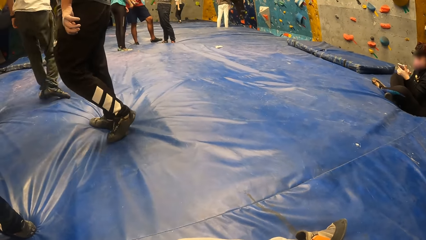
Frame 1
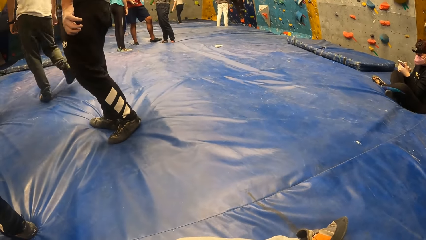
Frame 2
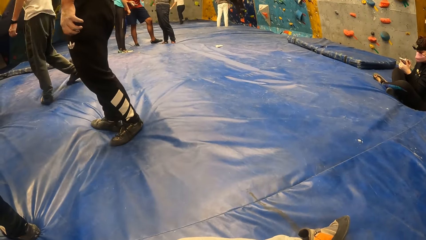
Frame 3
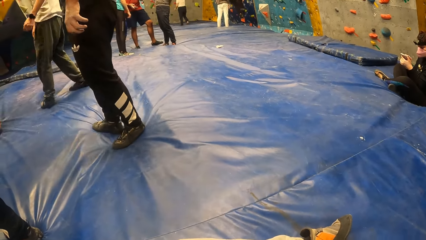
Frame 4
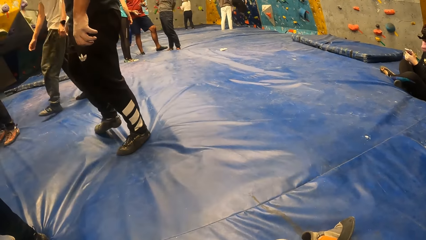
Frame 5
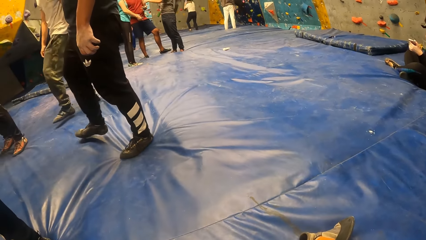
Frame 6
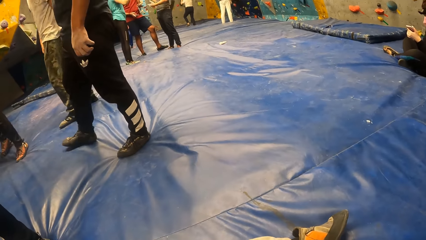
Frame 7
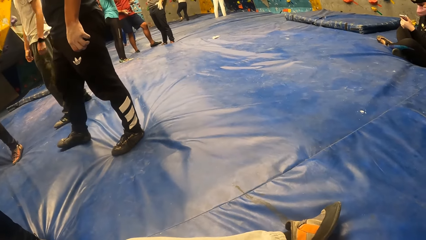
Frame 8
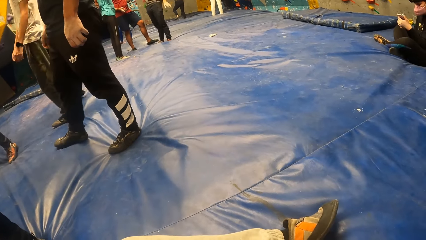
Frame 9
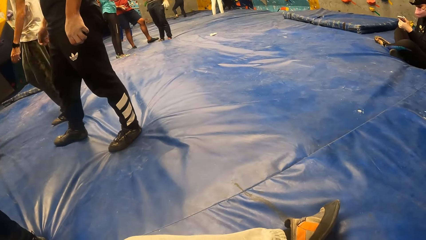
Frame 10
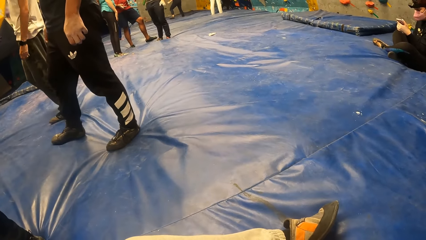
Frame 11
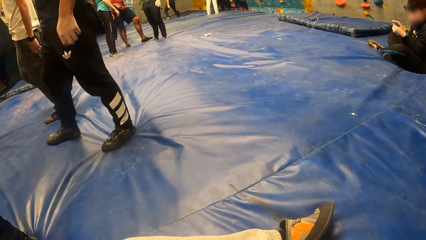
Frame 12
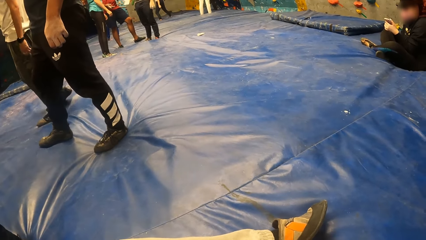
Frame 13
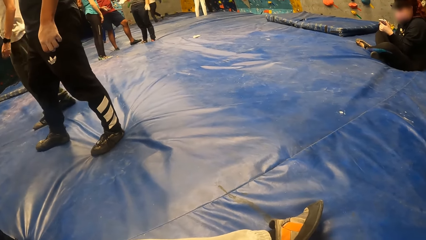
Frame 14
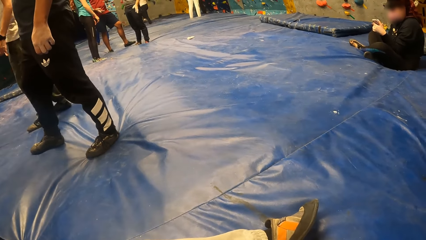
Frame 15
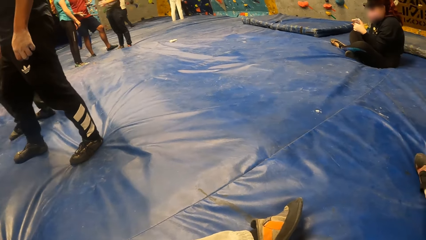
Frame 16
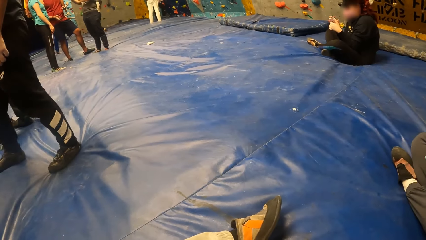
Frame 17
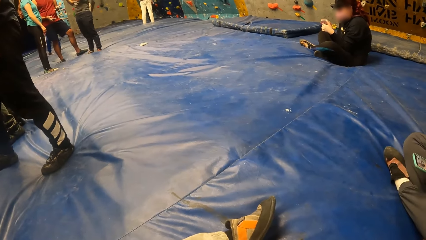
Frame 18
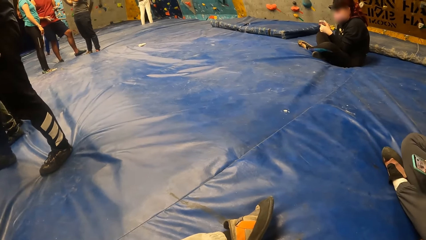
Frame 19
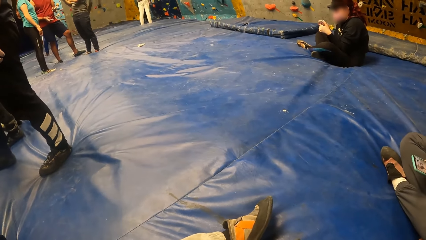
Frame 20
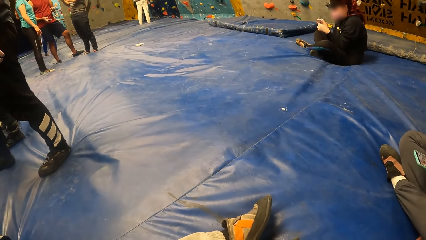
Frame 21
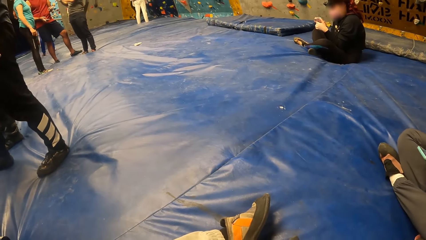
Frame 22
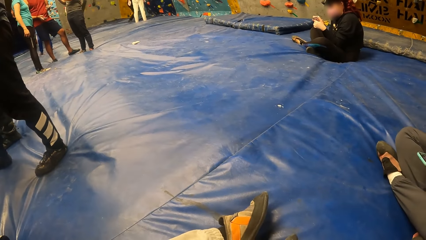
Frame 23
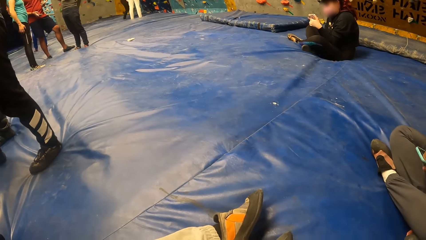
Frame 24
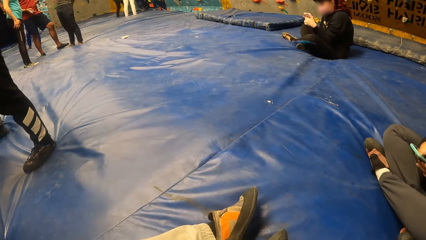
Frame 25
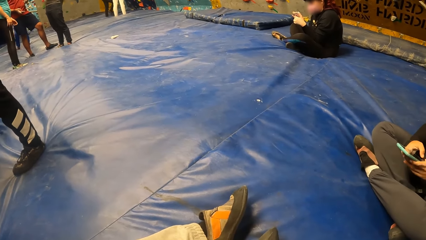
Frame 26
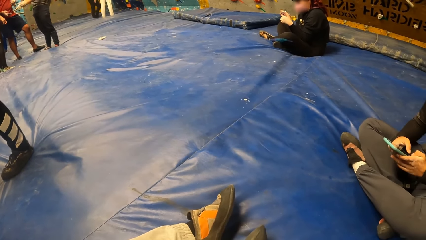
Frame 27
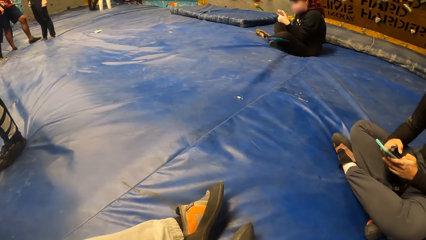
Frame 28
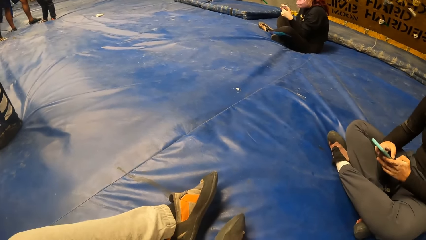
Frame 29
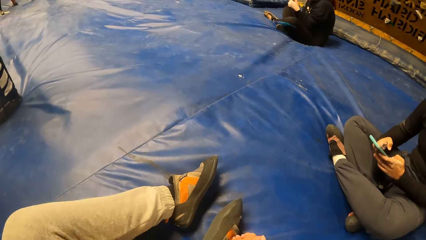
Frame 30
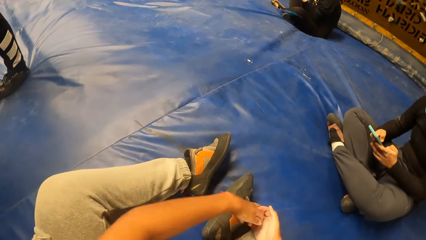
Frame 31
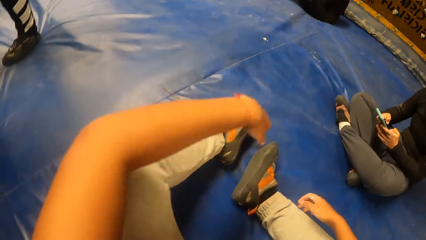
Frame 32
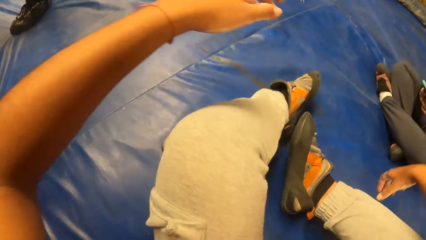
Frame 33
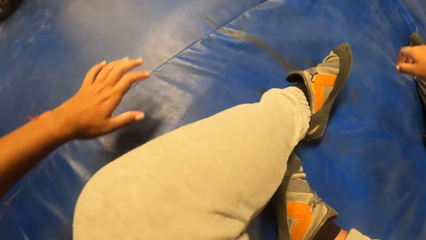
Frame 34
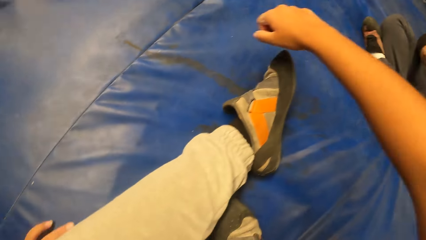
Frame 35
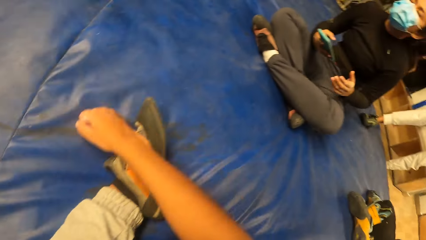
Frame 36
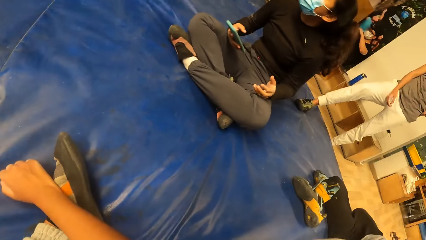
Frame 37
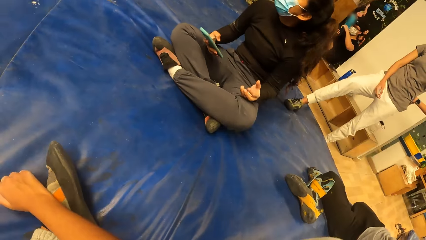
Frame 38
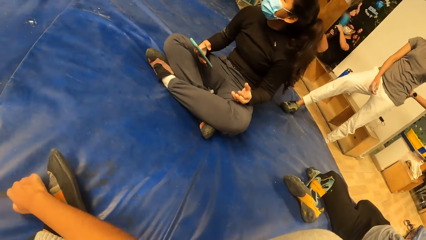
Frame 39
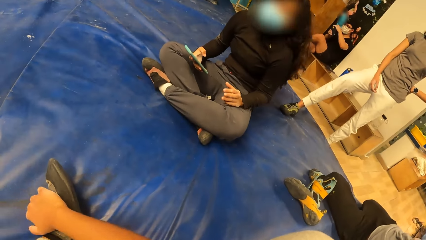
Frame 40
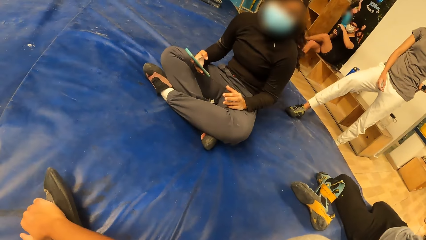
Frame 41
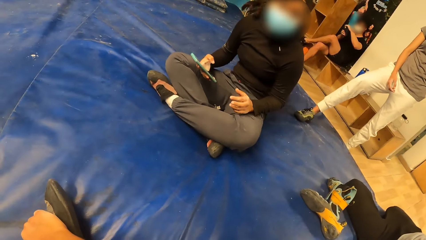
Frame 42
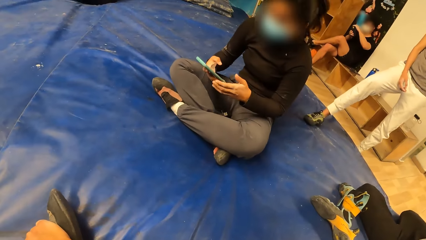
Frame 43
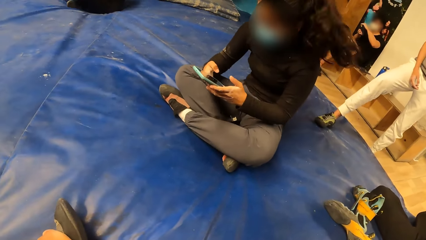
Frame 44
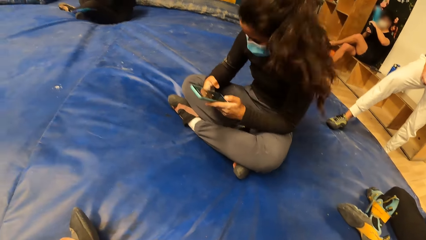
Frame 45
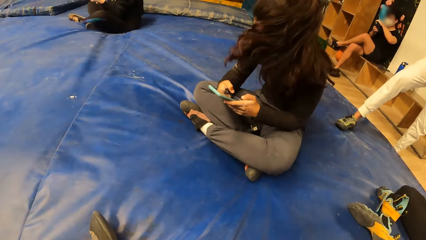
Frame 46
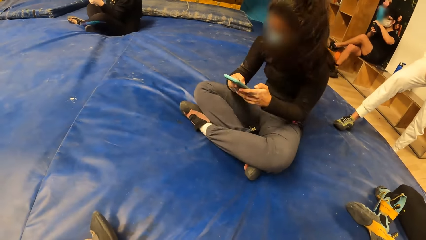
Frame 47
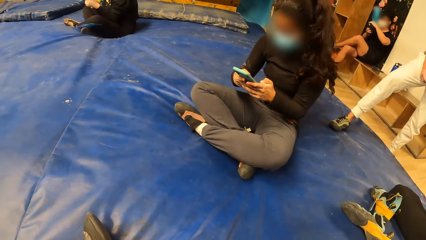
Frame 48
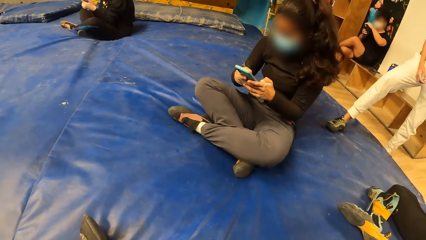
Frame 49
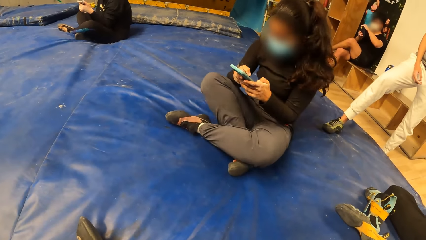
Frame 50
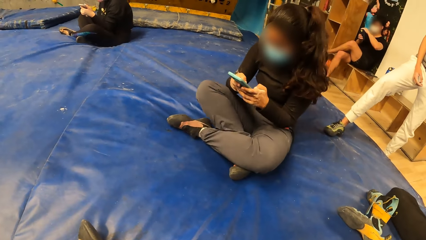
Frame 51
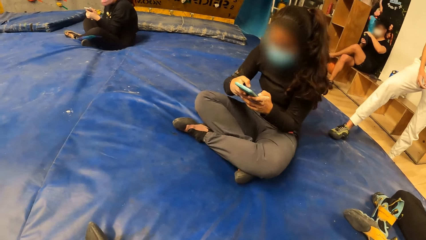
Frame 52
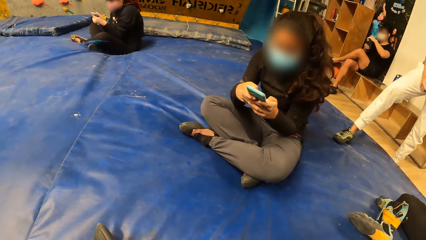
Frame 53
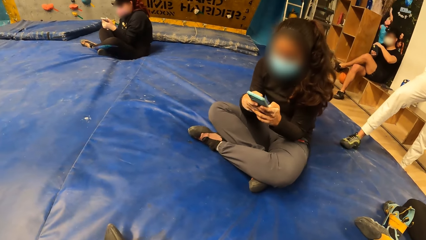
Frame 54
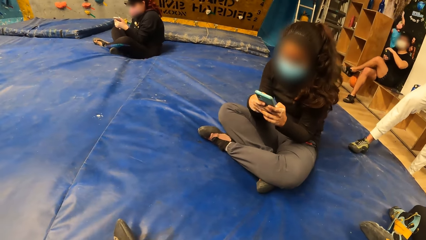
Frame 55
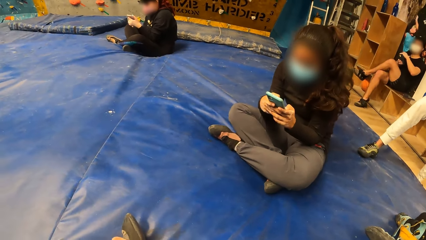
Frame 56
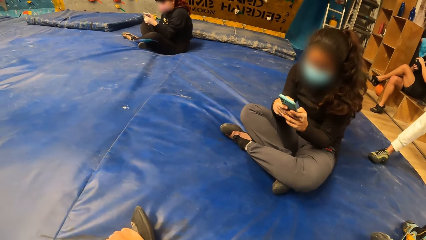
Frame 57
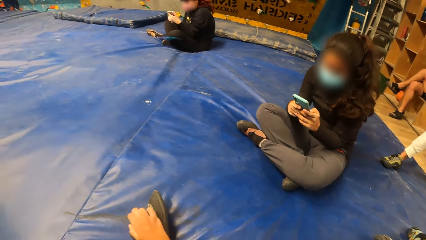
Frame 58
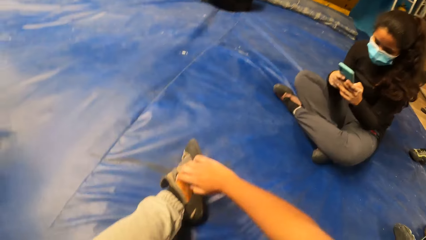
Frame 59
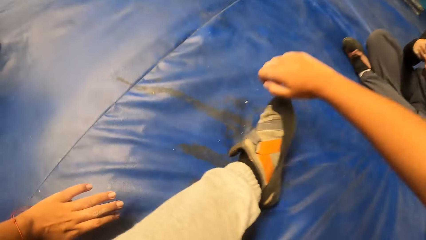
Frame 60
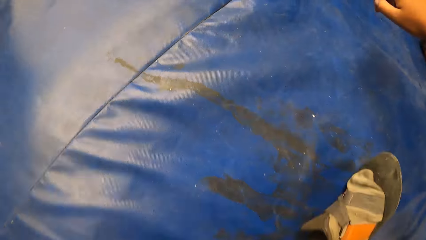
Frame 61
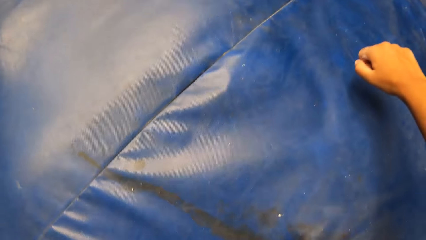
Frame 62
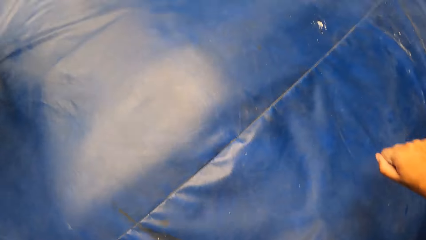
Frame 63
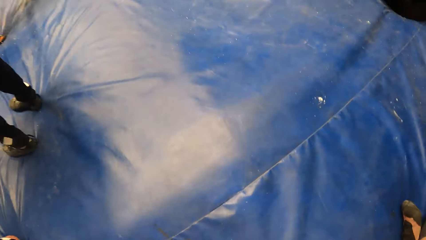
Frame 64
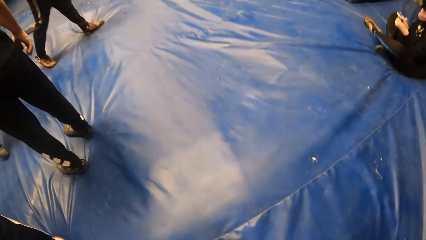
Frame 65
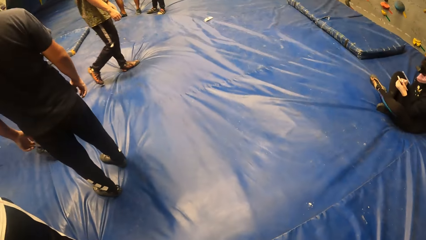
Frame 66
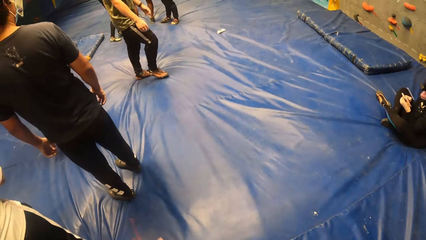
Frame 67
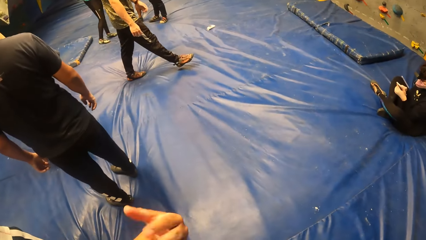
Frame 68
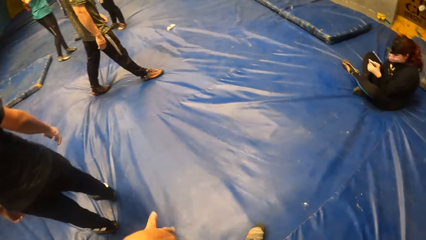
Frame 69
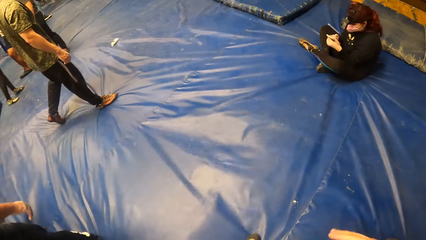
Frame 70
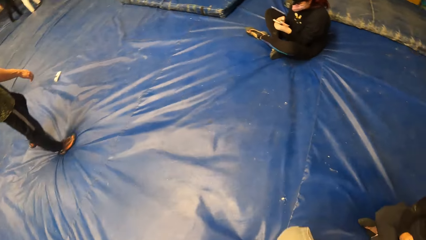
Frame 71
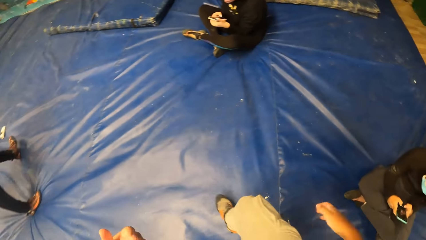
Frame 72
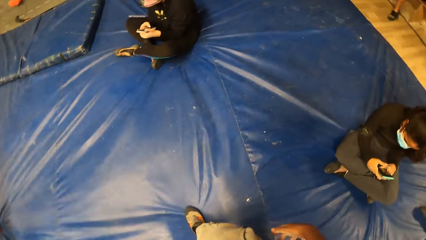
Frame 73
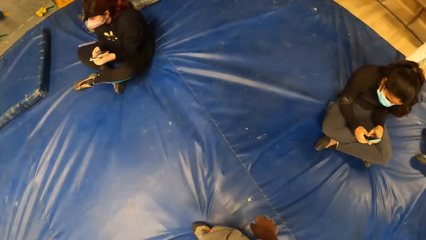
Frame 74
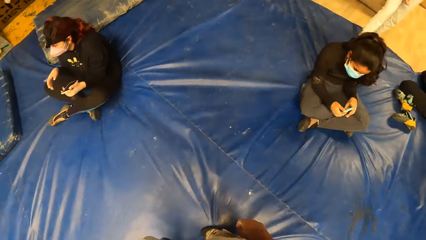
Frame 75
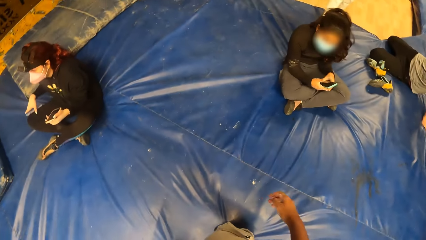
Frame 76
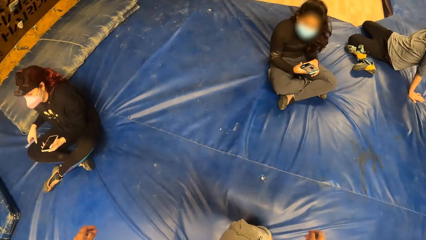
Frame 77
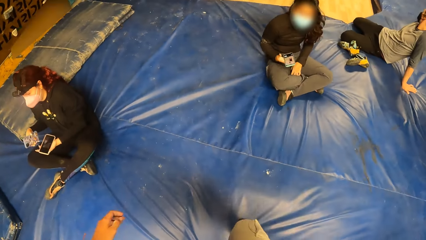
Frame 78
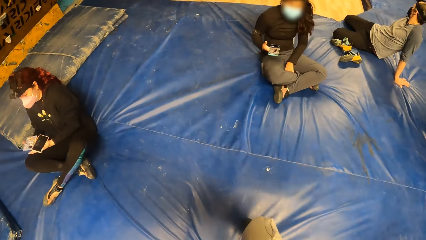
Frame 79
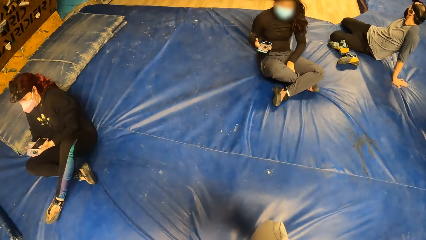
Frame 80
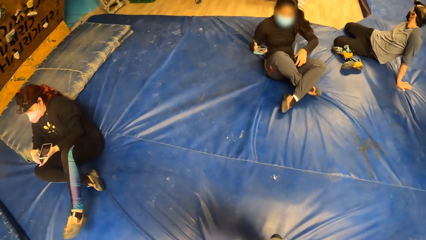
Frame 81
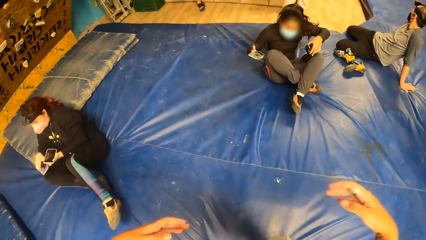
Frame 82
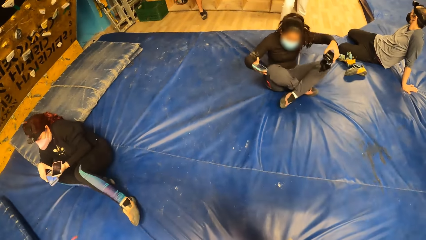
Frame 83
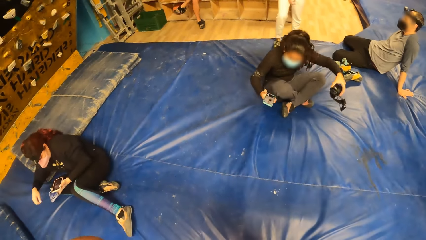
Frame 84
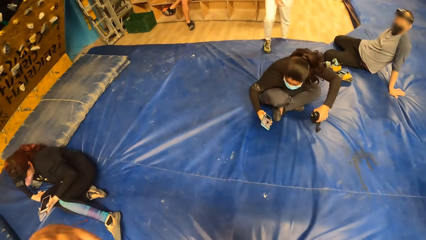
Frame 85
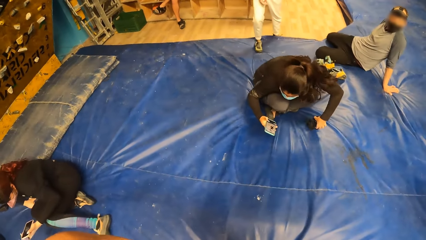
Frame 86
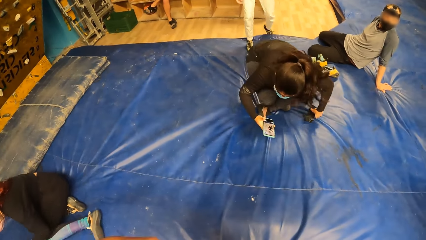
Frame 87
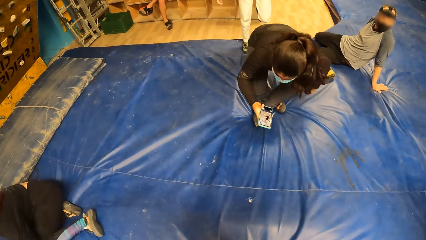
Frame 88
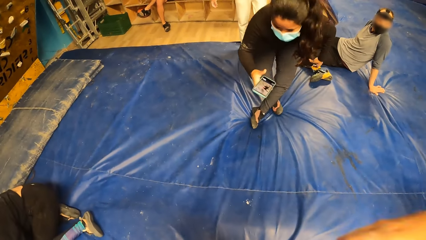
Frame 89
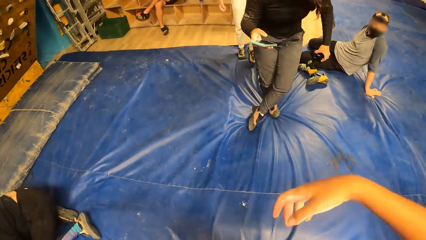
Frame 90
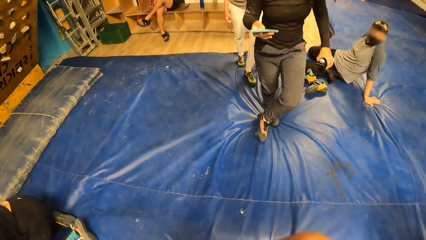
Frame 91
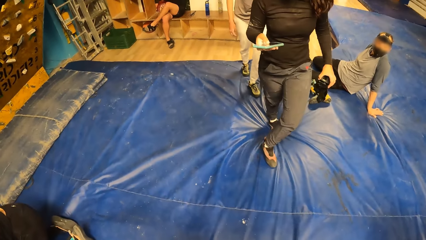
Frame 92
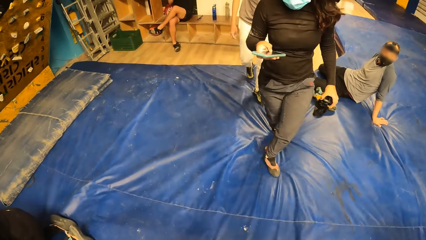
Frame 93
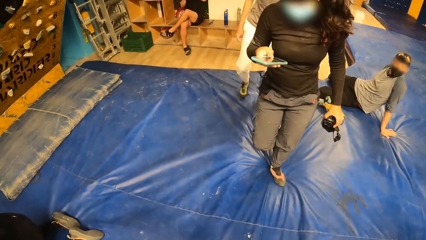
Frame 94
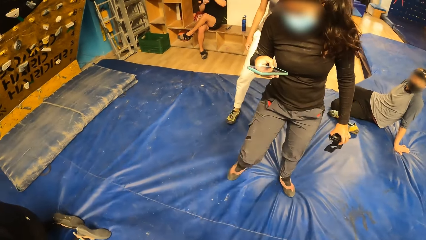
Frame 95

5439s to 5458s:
The camera wearer looks around. They stand. They touch the leg. They stand on a crash pad. They shake fingers. A woman stands on the crash pad. The camera wearer interacts with a girl. Another woman stands on the crash pad.
